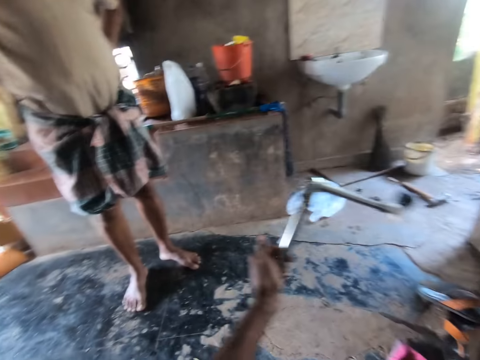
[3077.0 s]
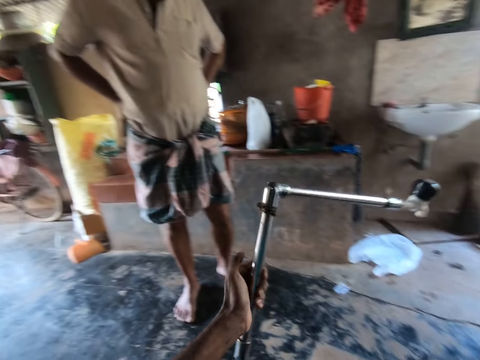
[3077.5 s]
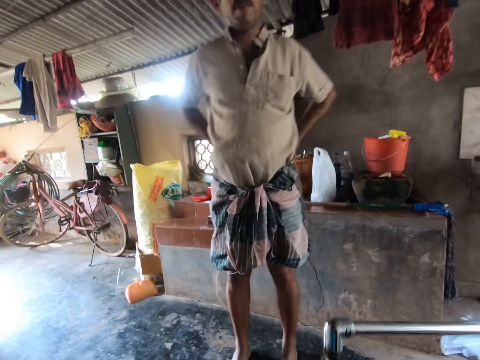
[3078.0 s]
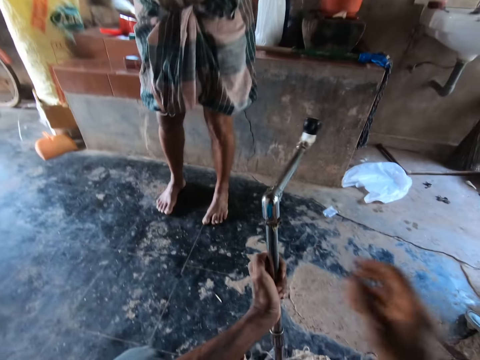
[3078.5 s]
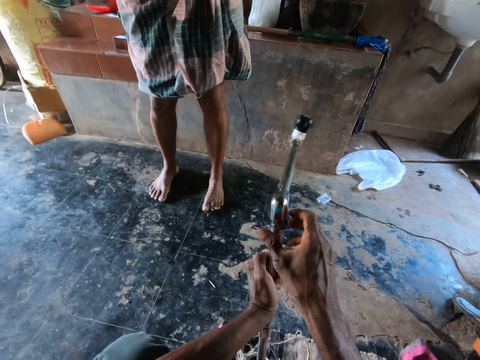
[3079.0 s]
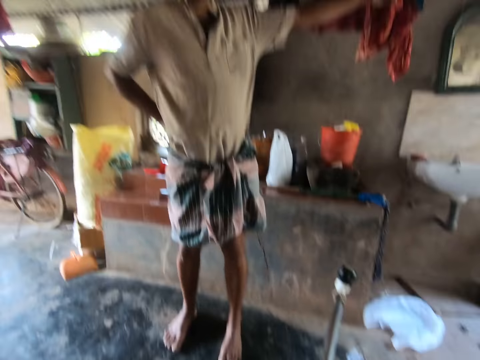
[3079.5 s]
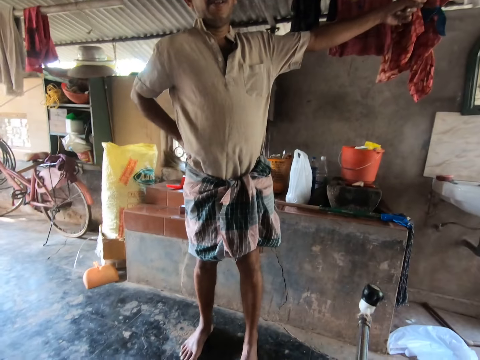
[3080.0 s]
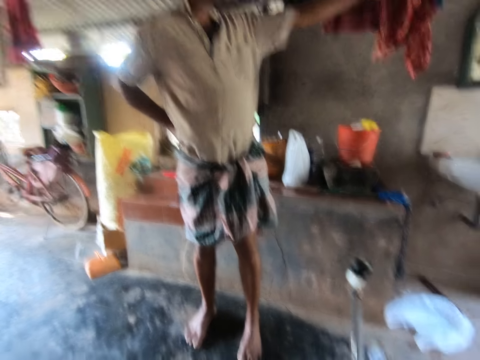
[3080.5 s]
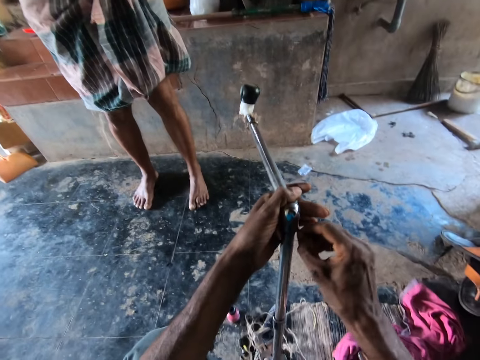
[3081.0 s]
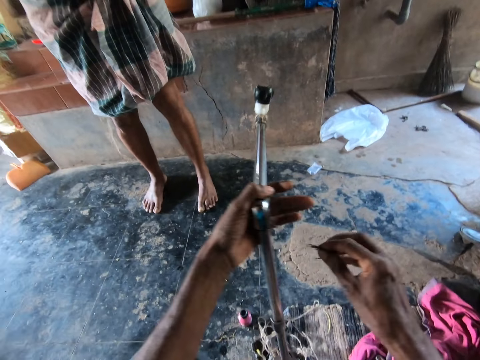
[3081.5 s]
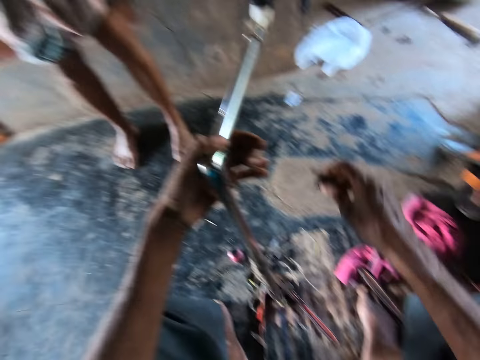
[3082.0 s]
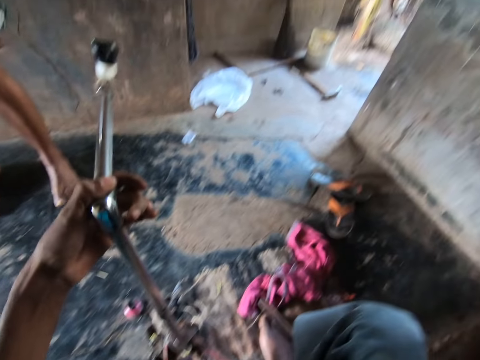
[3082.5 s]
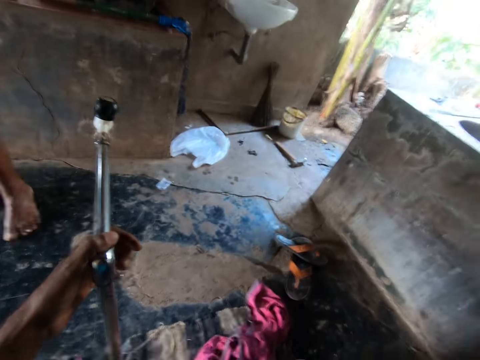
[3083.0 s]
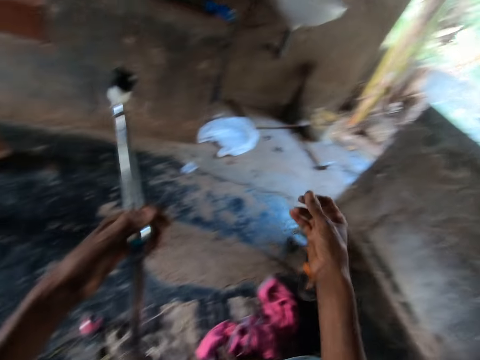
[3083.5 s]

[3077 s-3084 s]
The camera wearer looks around. He lifts up the pipe. He talks with a man. He holds the pipe. He talks with the man. He tears off excess rubber on the pipe with his right hand. He lifts up his hand. He throws out the excess rubber in his right hand. He lowers his hand and holds the pipe.

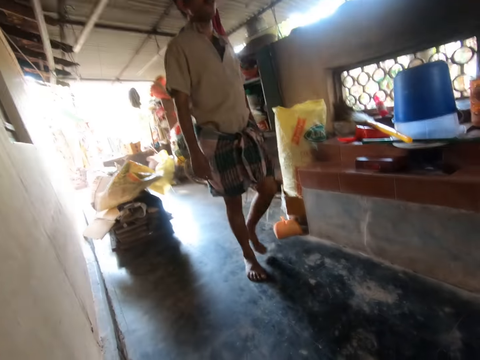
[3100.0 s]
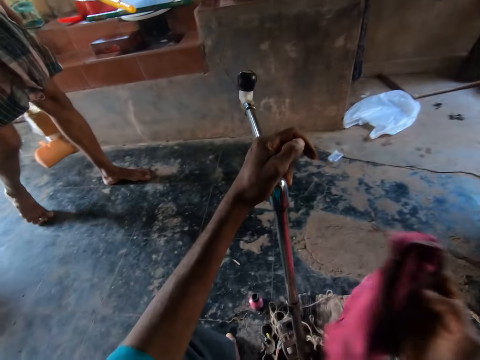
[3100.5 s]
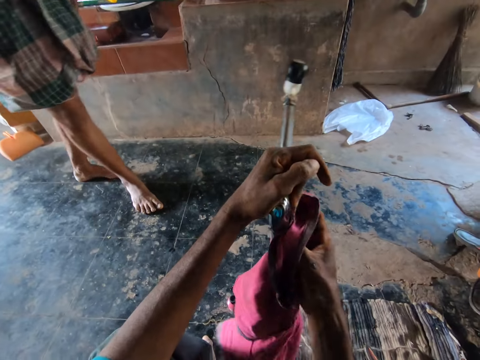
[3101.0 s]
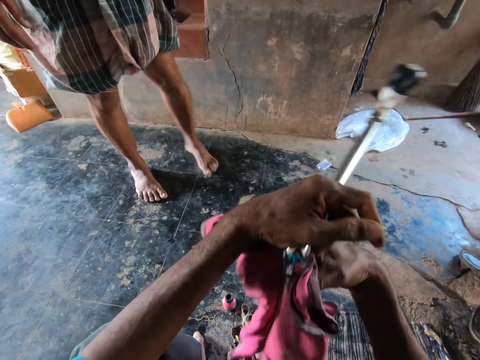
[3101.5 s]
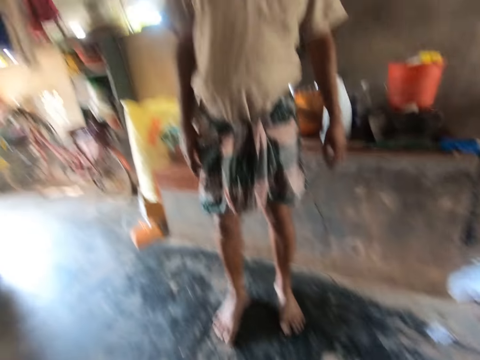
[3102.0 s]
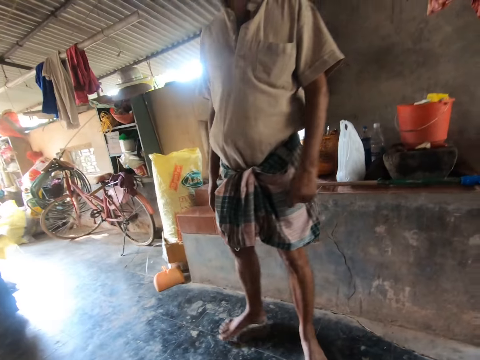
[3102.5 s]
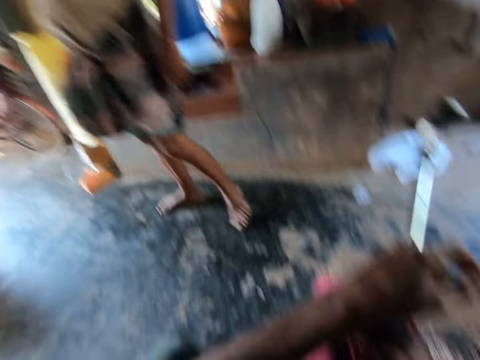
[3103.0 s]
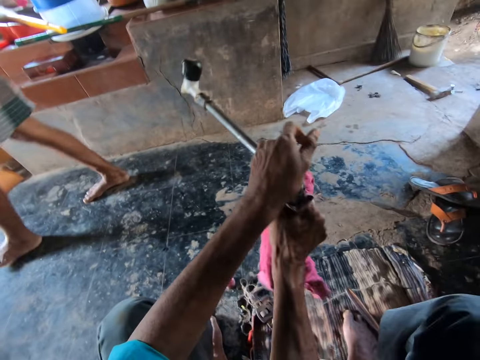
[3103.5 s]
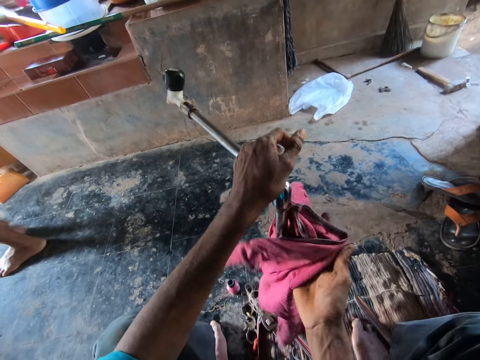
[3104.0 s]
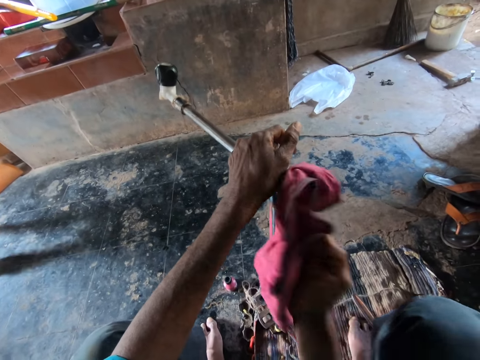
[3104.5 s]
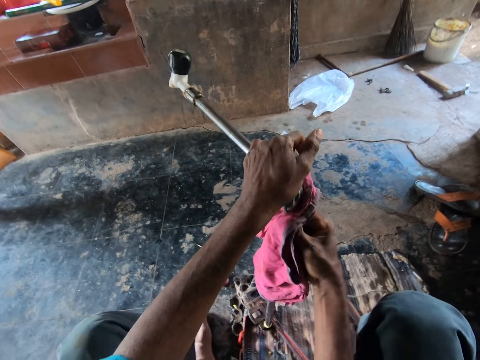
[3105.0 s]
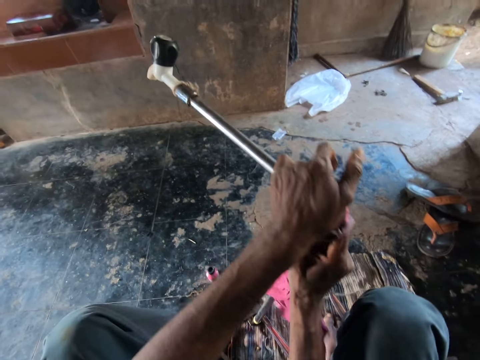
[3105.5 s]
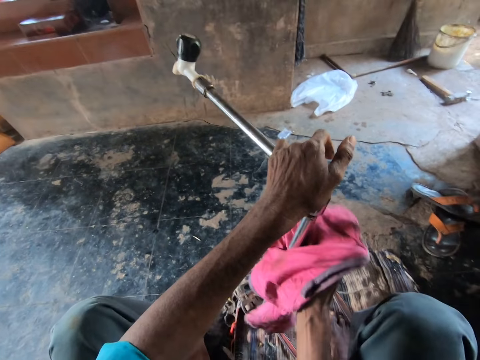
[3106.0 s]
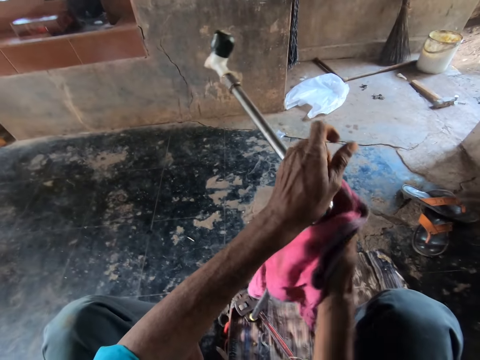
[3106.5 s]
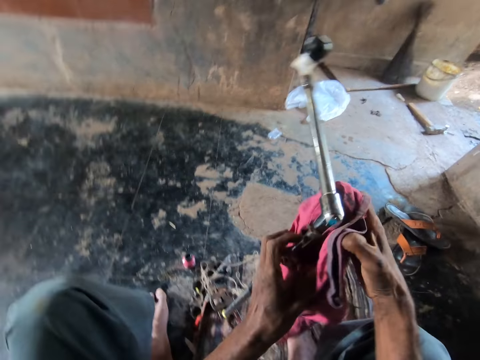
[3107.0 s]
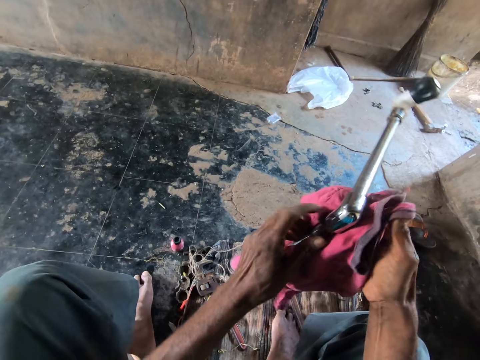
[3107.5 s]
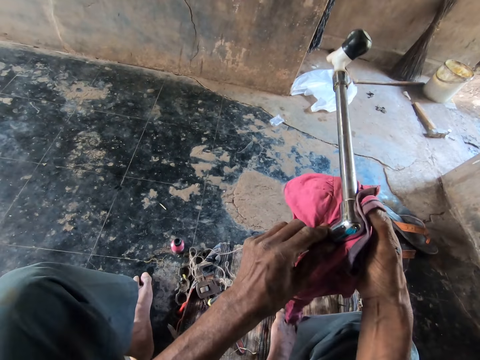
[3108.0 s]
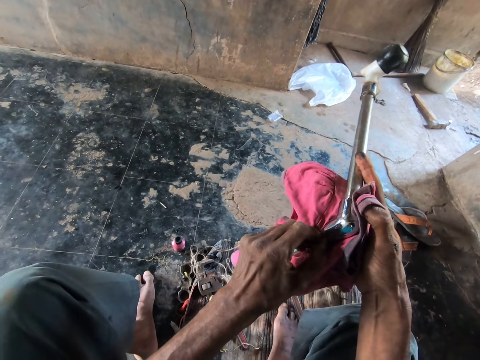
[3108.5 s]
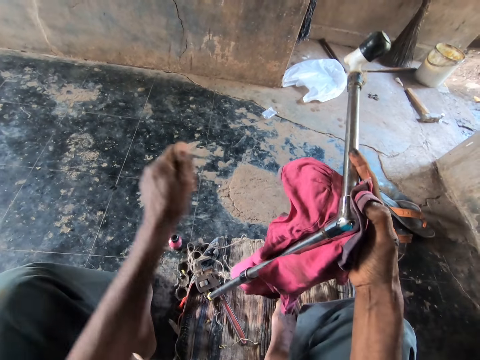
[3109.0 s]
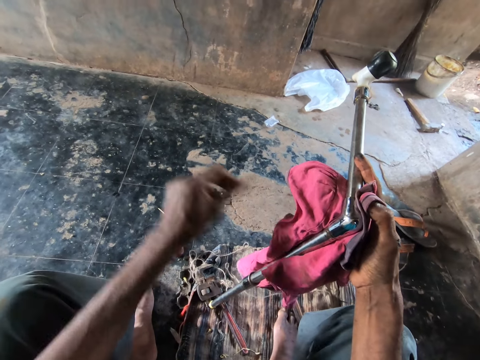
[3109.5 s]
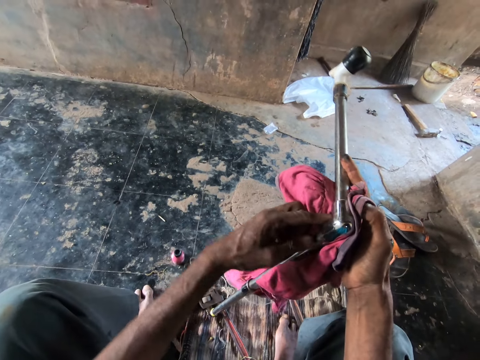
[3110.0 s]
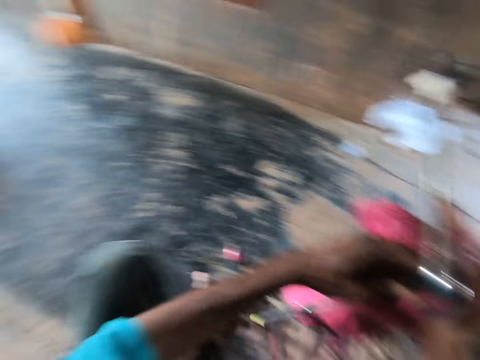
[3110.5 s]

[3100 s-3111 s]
The camera wearer grabs the pipe with a piece of cloth in his right hand. He wipes the pipe with a towel. A man talks with the camera wearer. The camera wearer turns the pipe with the piece of cloth in his right hand. The man walks towards the exit. The camera wearer wipes the pipe with the towel. He peels off excess rubber on the pipe with his left hand.

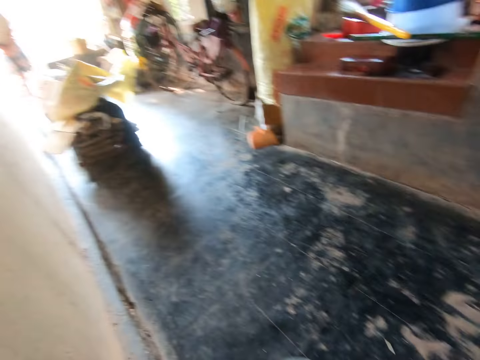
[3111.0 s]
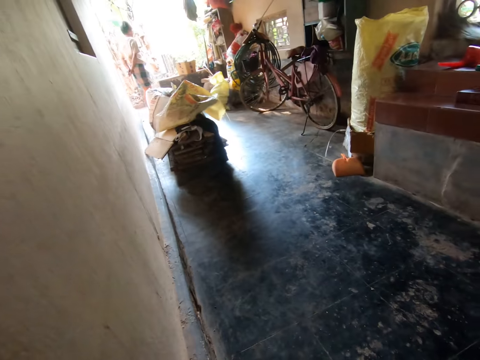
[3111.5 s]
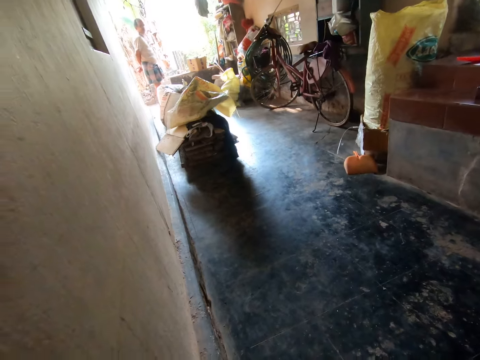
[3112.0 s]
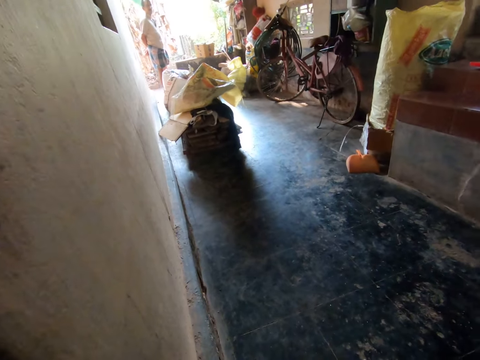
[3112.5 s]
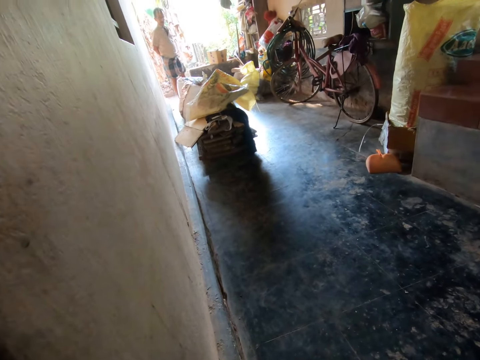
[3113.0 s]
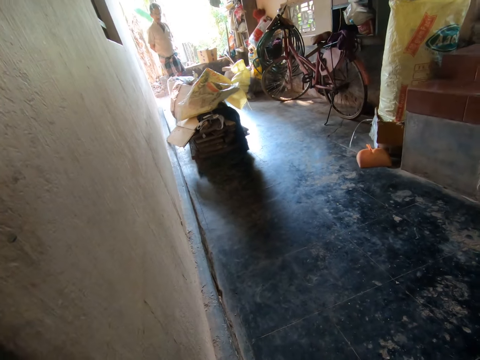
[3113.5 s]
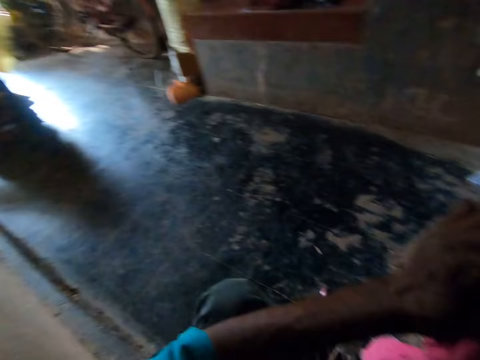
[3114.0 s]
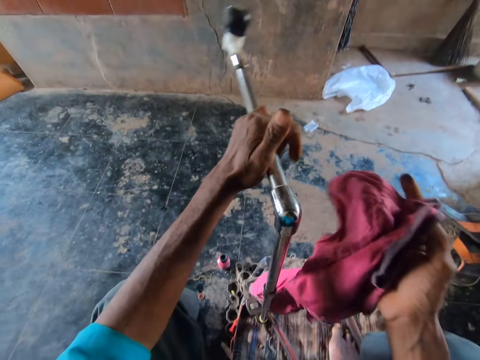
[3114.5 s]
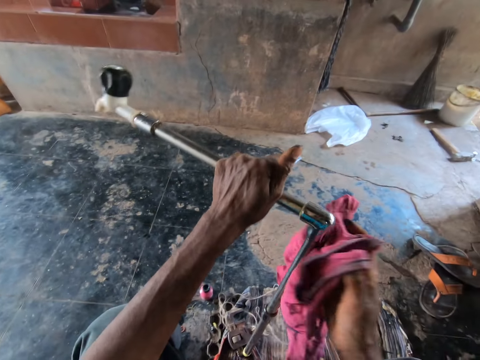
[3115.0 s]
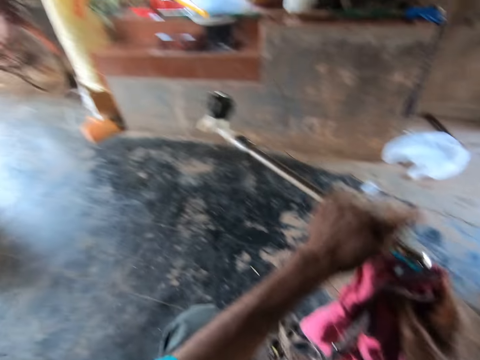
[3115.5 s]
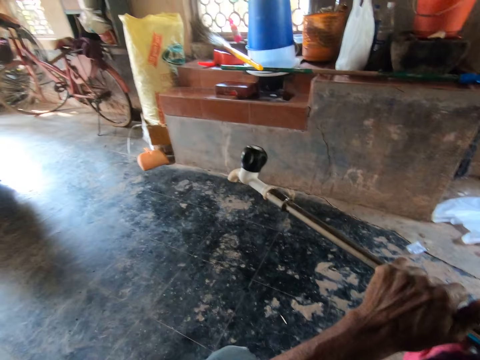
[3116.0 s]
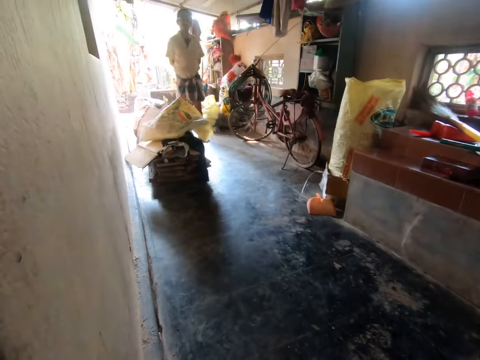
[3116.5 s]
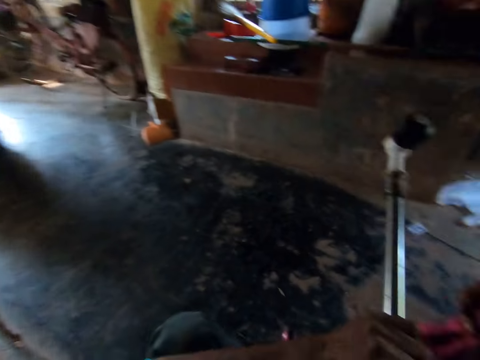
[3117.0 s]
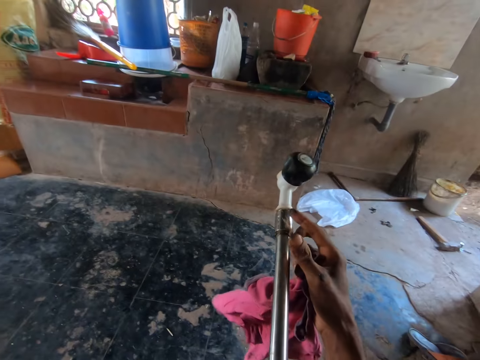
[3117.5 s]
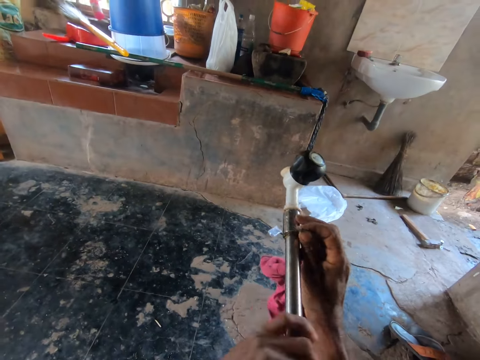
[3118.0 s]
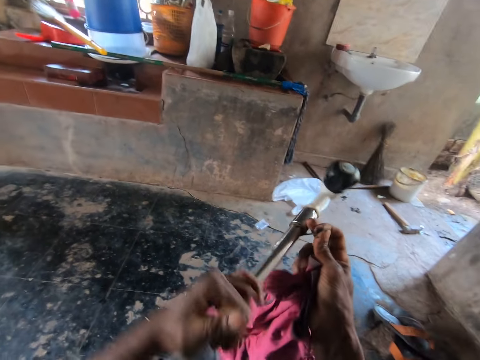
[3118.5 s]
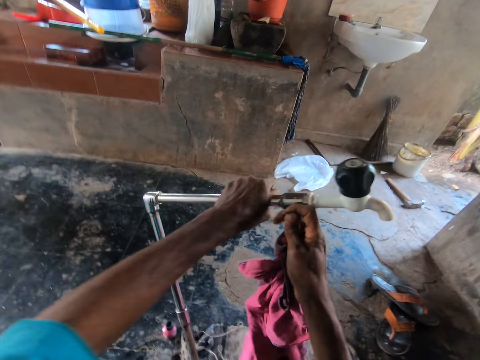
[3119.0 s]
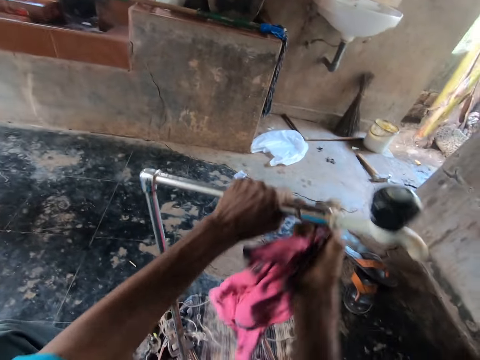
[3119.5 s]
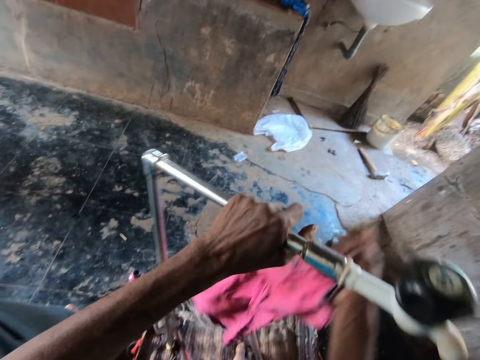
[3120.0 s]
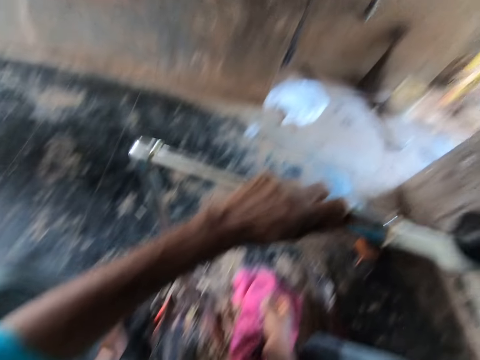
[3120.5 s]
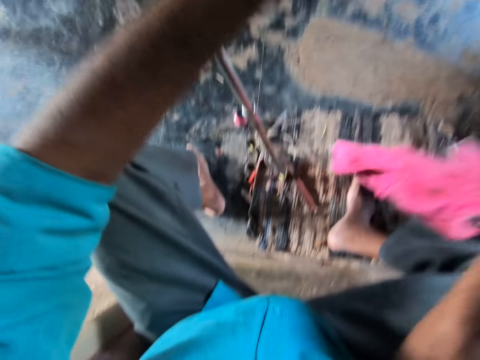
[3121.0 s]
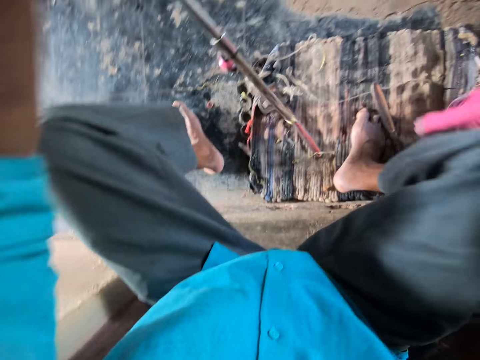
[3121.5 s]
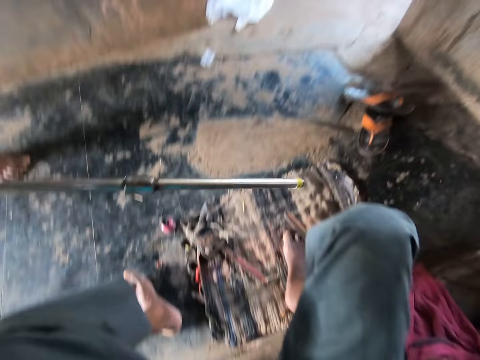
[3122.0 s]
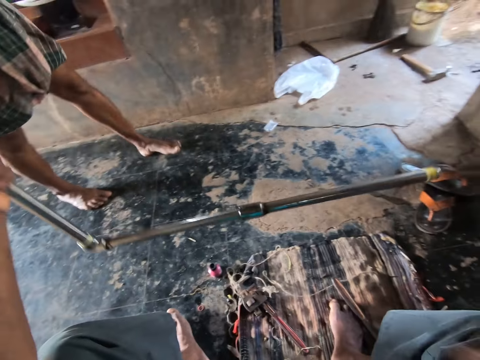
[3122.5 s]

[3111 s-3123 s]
The camera wearer looks around. He talks with a man. He looks around. He turns the pipe with the piece of cloth in his right hand. He wipes the pipe with the towel. He looks around. He peels off excess rubber on the pipe with his right hand. He flips the pipe with his left hand. He lifts up the pipe.
